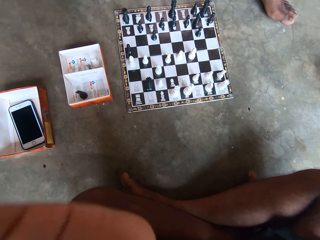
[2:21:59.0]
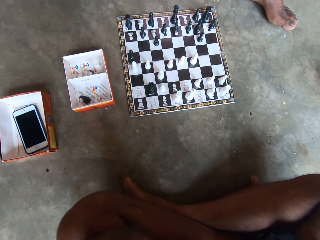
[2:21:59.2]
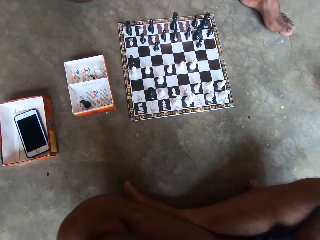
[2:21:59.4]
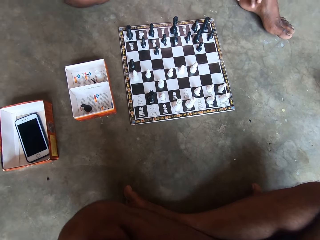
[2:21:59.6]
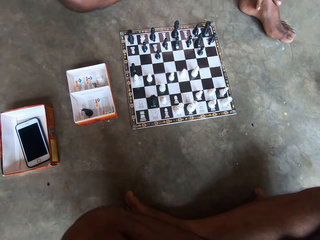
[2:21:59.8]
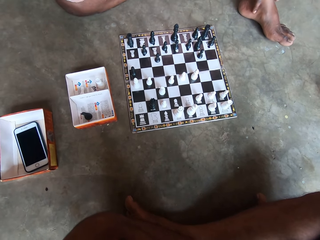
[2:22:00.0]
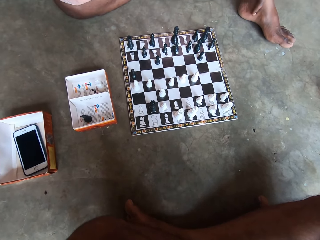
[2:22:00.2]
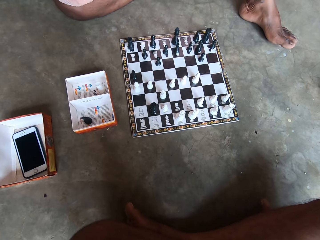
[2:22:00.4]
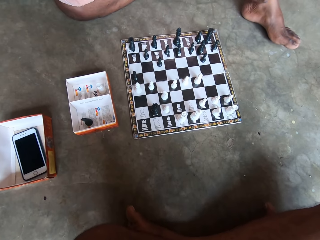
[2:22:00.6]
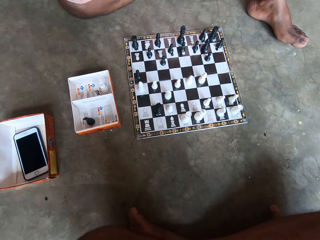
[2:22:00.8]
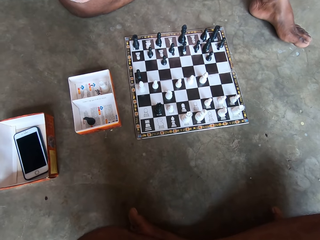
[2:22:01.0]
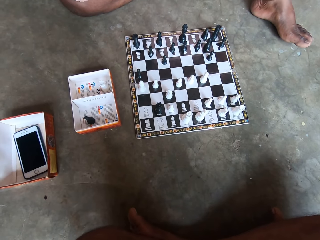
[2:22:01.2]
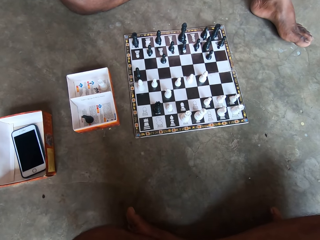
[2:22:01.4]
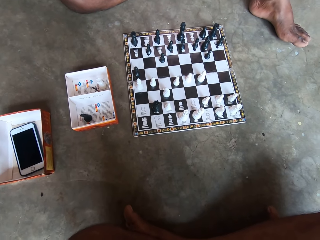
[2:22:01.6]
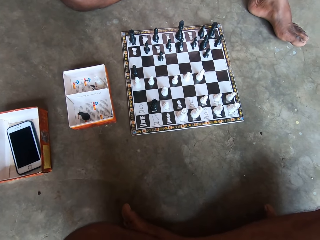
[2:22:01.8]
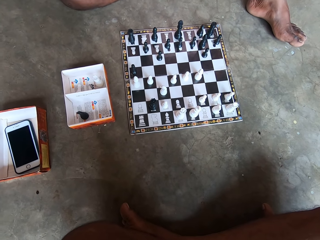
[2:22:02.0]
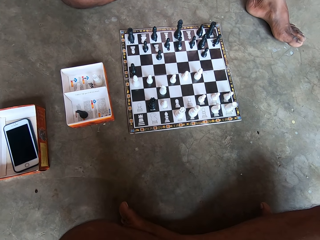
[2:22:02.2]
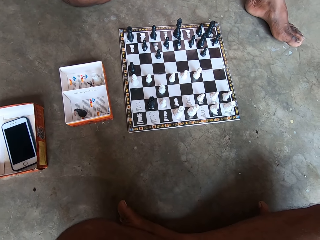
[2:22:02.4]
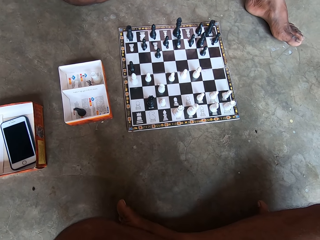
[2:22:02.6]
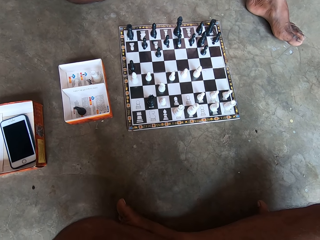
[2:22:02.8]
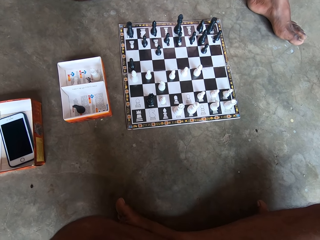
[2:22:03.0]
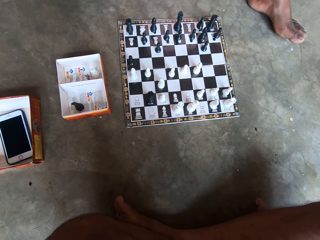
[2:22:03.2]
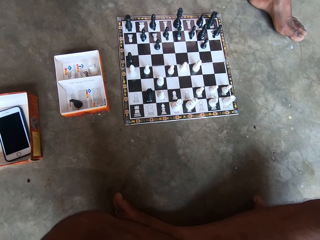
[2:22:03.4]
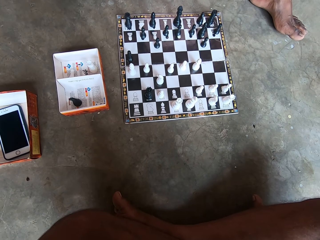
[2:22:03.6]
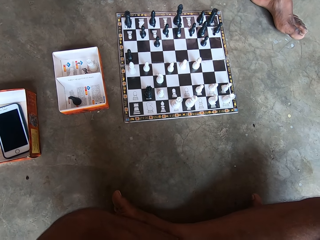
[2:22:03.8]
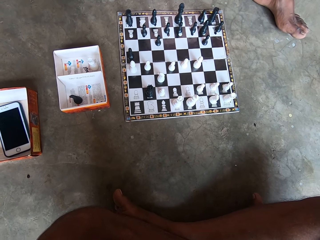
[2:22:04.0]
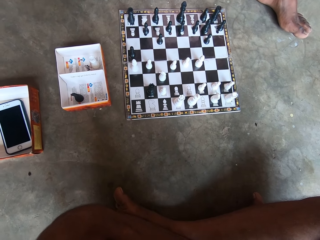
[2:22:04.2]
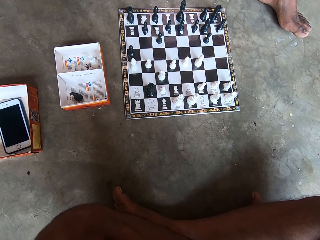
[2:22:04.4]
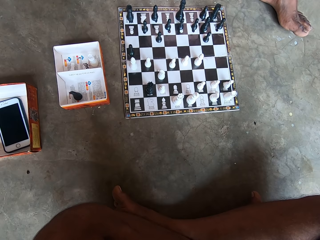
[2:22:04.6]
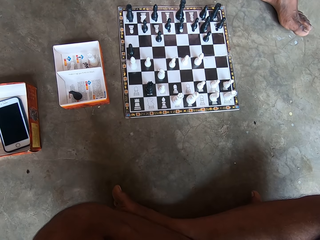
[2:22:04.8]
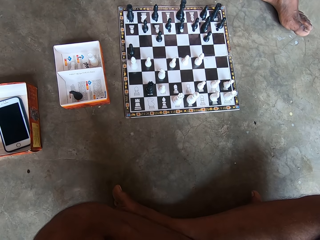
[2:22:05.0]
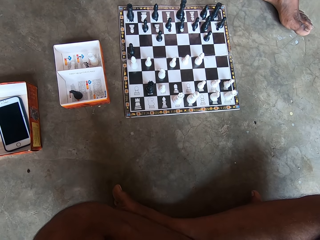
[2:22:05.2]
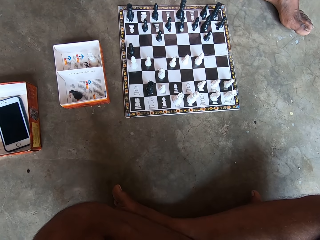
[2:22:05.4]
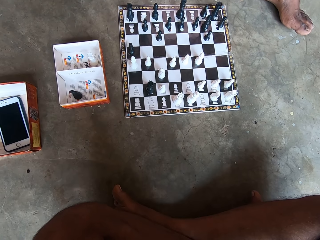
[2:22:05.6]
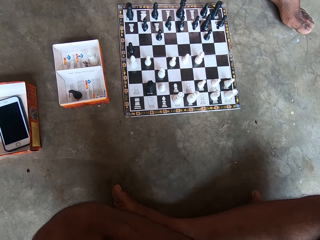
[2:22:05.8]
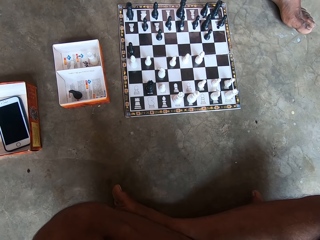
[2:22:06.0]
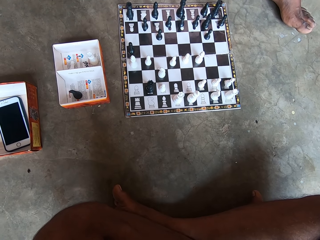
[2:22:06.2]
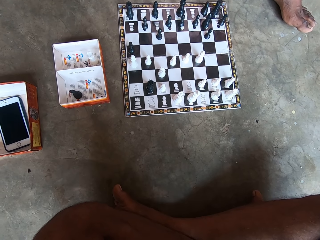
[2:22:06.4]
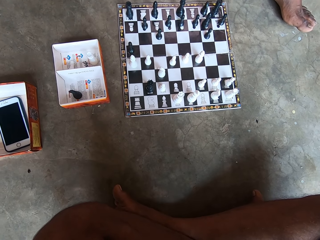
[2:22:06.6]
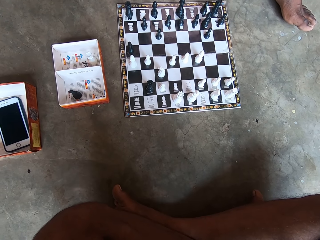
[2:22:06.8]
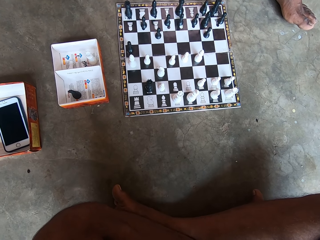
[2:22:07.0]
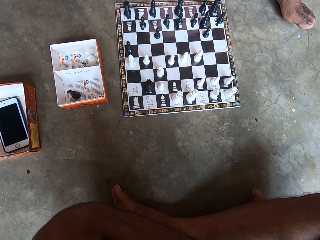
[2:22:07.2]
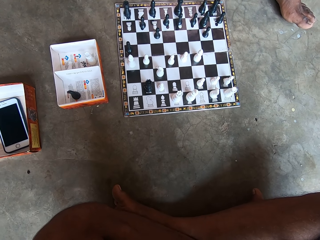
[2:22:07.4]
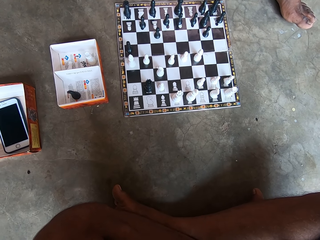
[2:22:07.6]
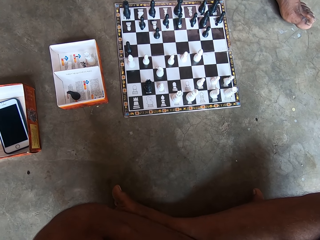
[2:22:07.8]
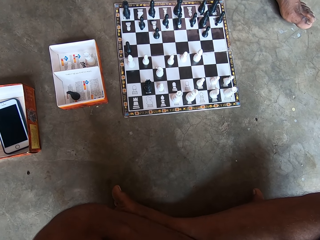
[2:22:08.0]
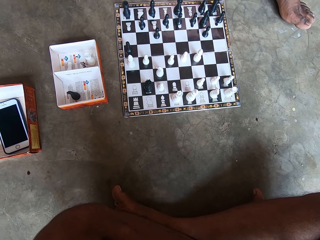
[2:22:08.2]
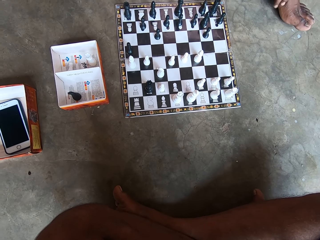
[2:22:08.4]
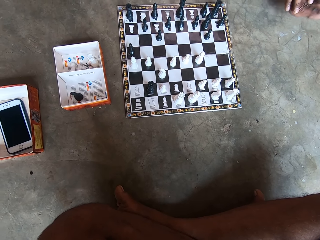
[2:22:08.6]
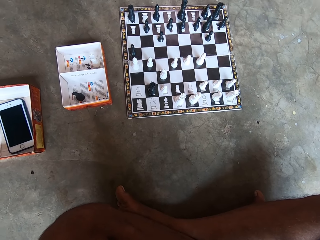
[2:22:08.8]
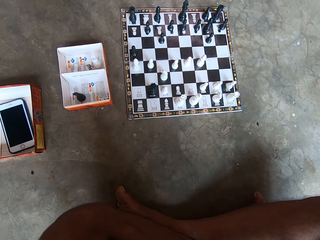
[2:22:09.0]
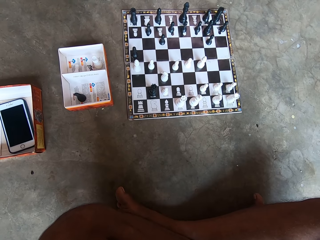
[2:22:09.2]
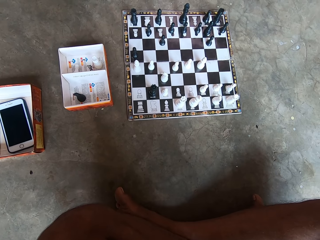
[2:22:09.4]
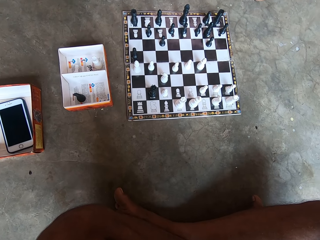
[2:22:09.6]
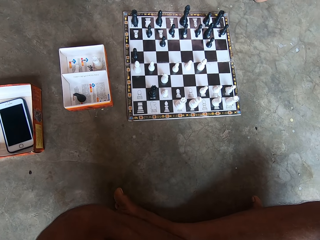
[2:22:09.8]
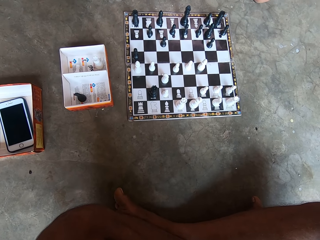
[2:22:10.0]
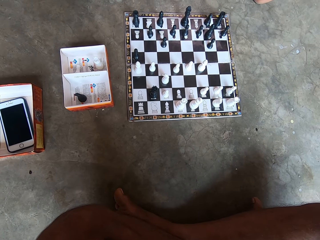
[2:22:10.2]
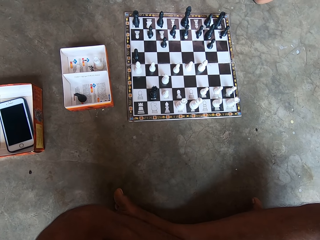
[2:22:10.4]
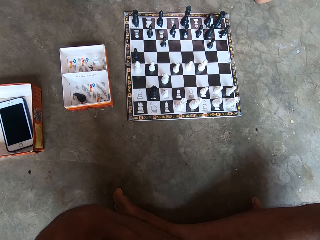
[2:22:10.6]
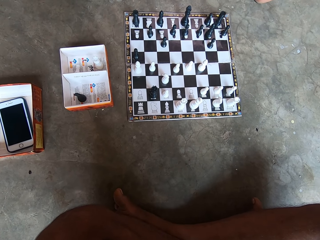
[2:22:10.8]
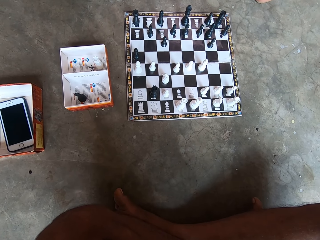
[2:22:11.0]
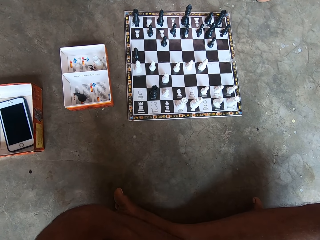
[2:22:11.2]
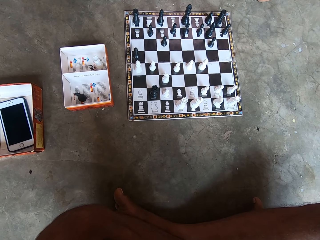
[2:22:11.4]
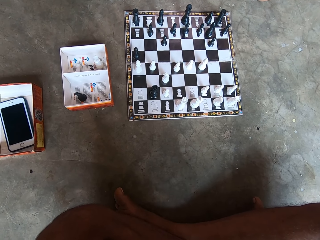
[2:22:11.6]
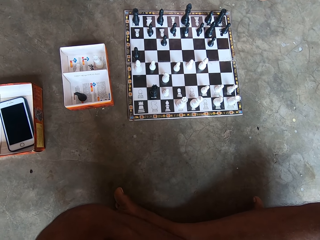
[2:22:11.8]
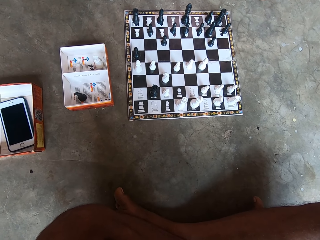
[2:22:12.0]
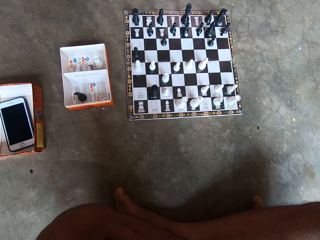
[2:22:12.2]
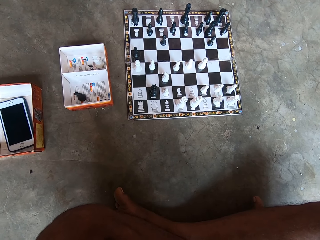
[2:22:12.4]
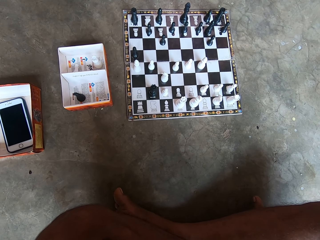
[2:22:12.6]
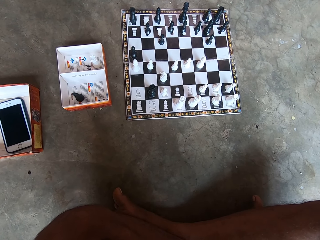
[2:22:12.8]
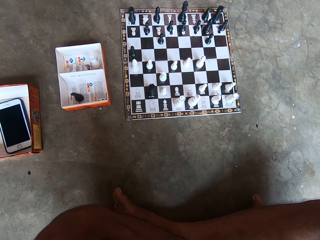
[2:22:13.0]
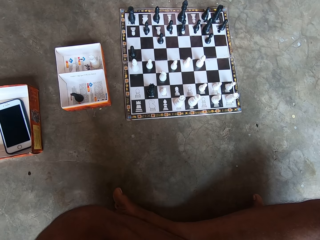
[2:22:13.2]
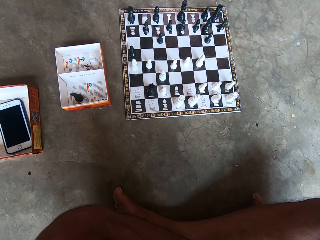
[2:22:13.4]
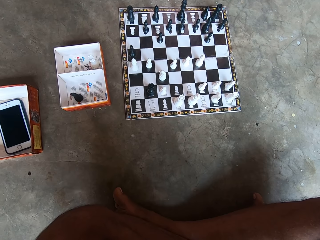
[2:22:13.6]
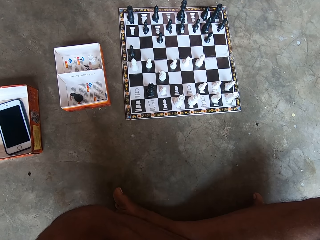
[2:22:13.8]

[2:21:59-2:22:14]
The camera wearer touches something. A man touches his left leg. The camera wearer looks at the chess board. The man touches his left leg. The camera wearer looks at the chess board.

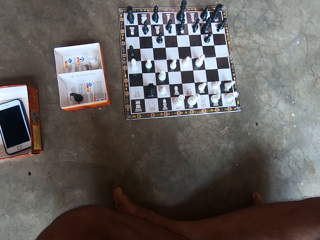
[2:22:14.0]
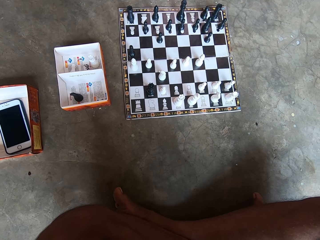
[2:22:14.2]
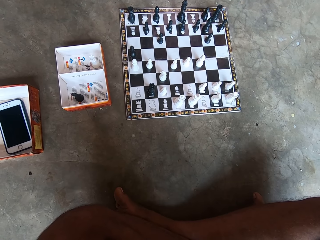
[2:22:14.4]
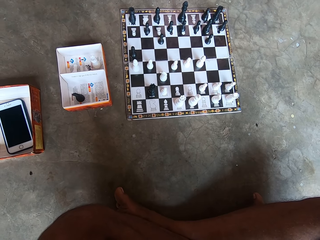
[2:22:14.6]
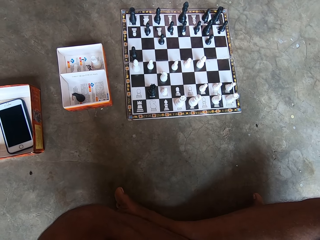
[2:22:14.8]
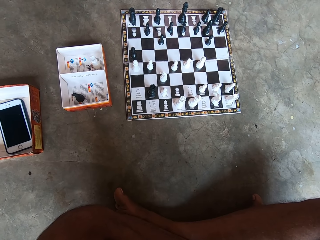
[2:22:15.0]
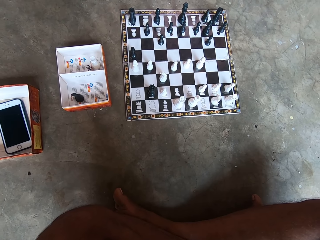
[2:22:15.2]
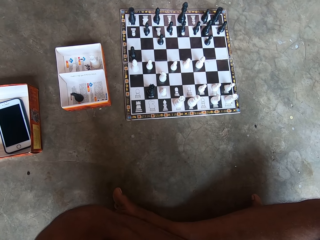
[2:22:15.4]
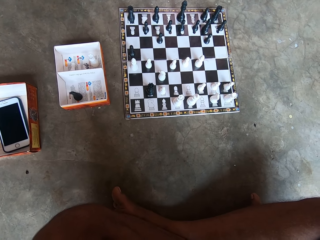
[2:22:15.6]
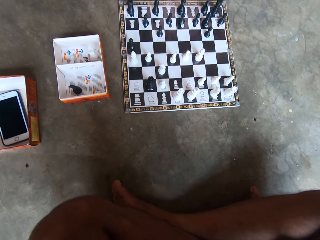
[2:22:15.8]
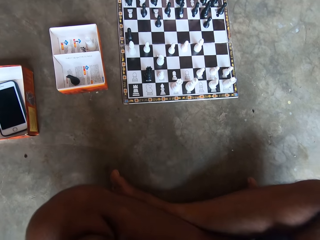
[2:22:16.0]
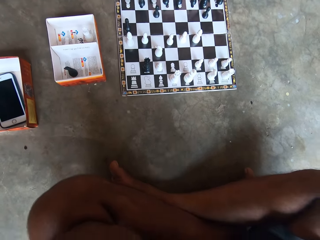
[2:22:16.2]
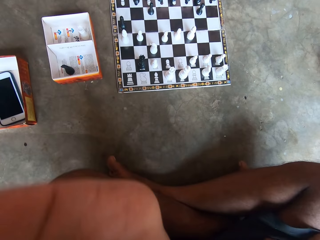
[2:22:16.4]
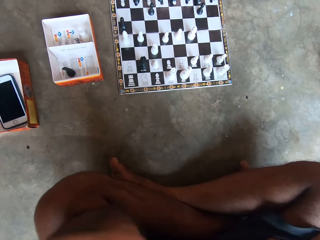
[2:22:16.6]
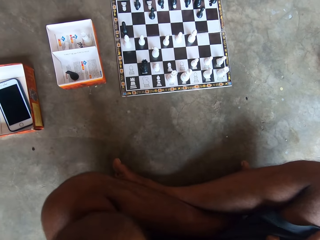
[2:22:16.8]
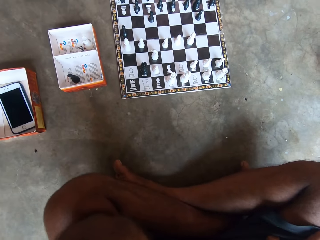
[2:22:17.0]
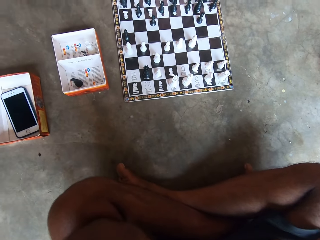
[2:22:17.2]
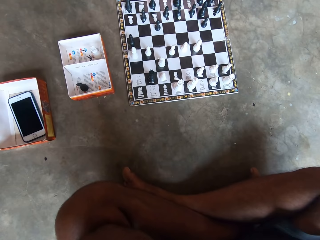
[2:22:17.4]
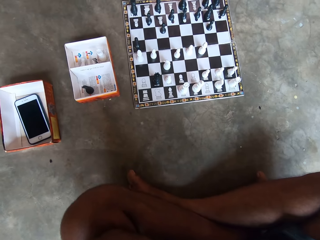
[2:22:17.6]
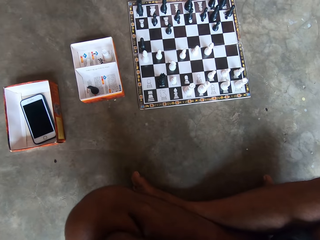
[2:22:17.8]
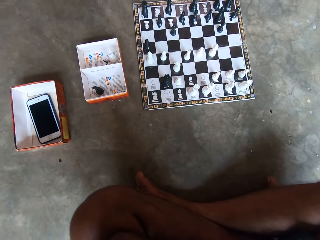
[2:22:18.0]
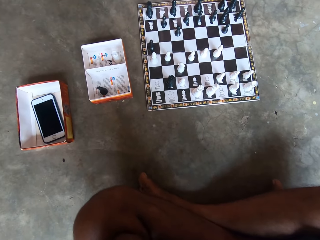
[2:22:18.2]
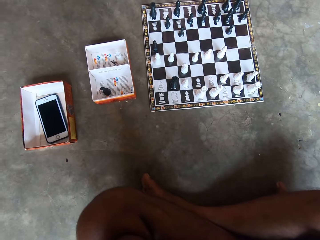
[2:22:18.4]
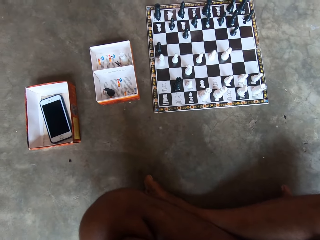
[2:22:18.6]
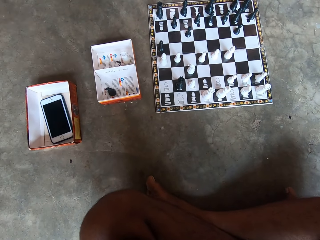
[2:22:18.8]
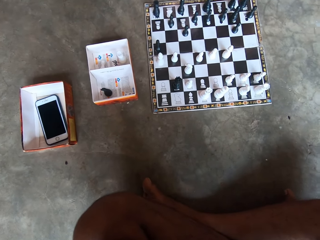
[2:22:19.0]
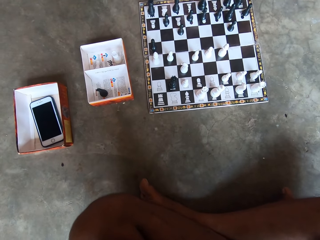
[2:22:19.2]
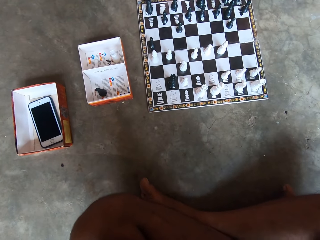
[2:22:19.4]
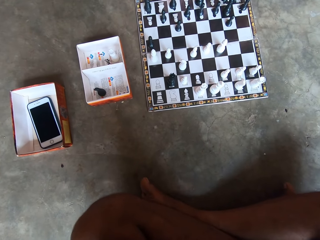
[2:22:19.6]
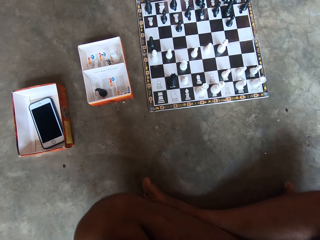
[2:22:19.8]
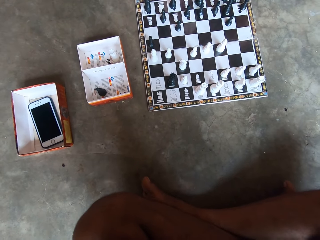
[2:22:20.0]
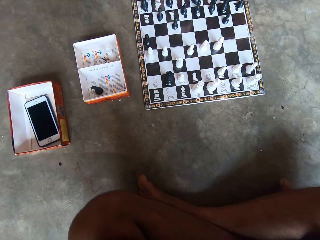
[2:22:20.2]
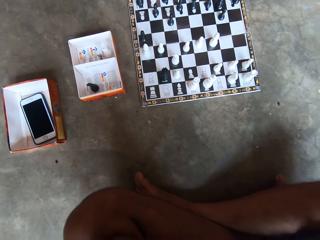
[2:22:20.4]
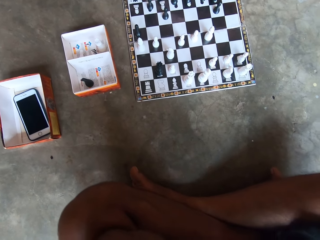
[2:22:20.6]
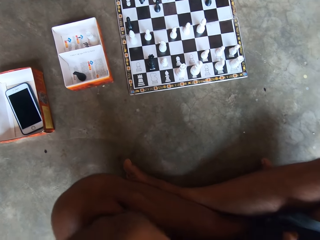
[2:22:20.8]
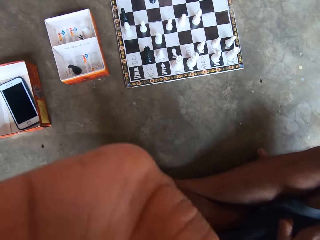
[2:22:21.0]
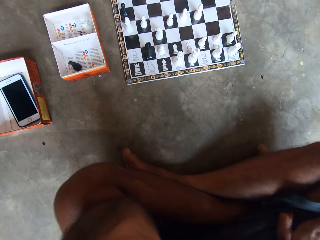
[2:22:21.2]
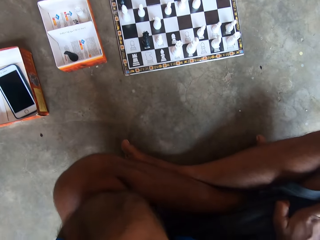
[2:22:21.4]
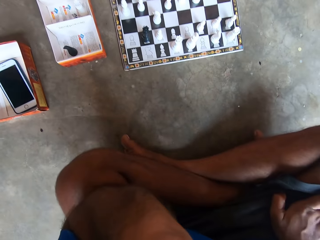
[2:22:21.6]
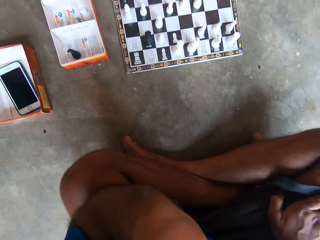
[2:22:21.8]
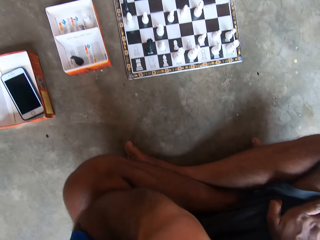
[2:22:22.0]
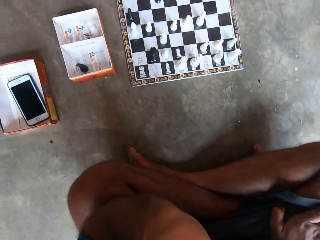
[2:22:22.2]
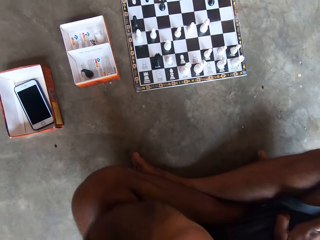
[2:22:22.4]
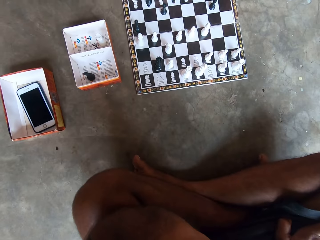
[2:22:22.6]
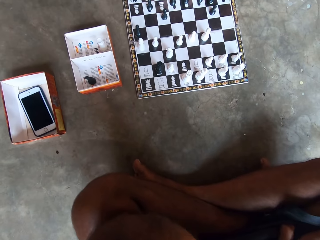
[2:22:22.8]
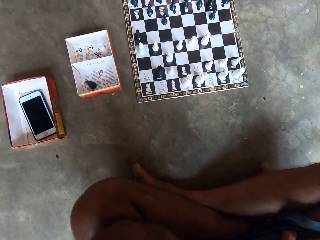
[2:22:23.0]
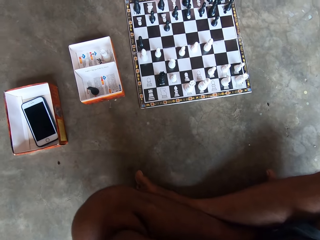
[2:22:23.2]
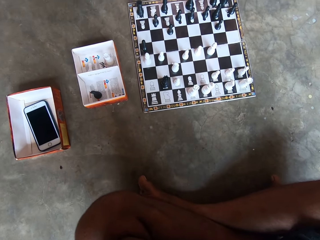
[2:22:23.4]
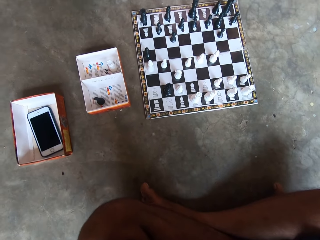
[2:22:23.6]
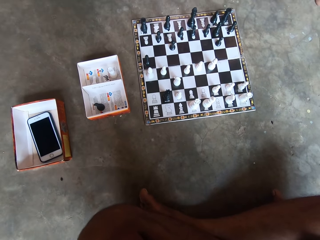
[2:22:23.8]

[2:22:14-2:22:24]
The camera wearer touches something. They look at the chess board. They touch something.
